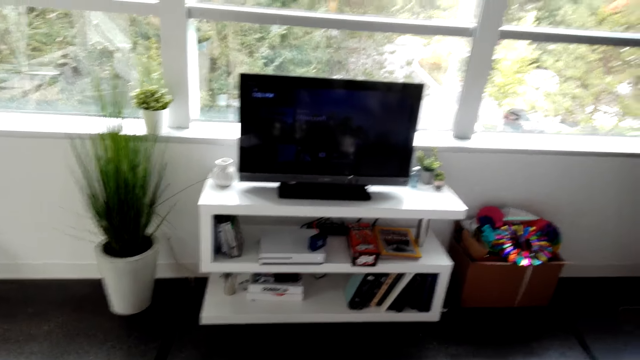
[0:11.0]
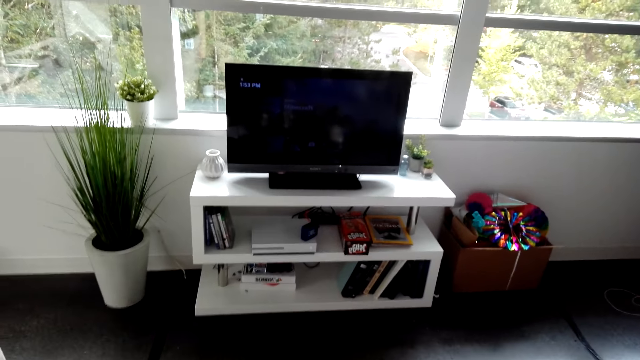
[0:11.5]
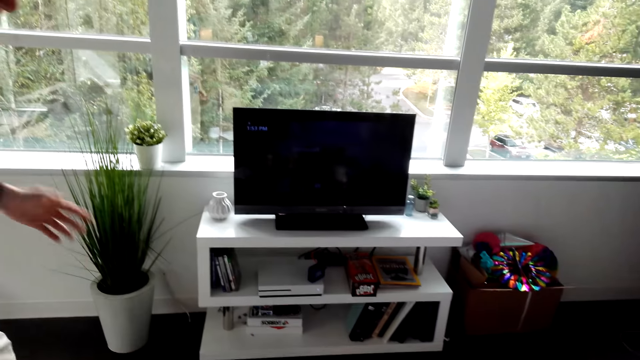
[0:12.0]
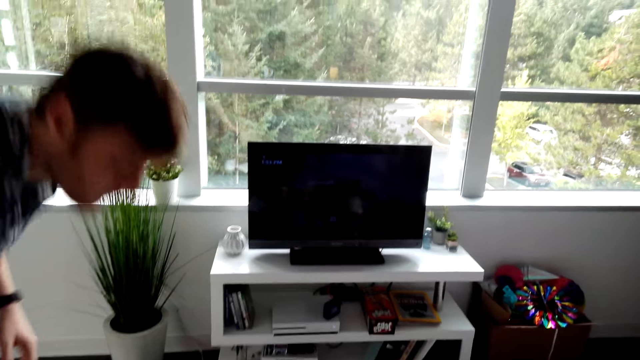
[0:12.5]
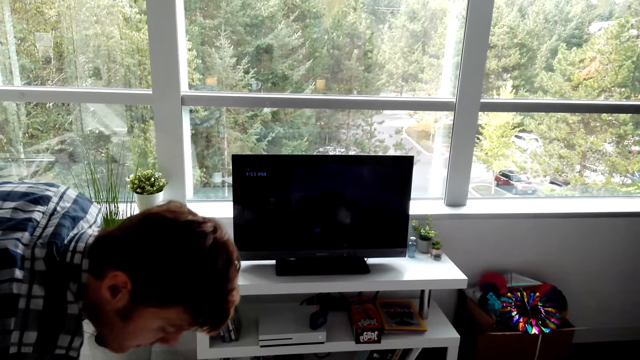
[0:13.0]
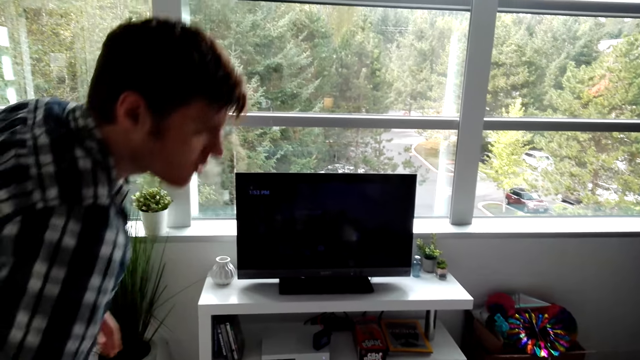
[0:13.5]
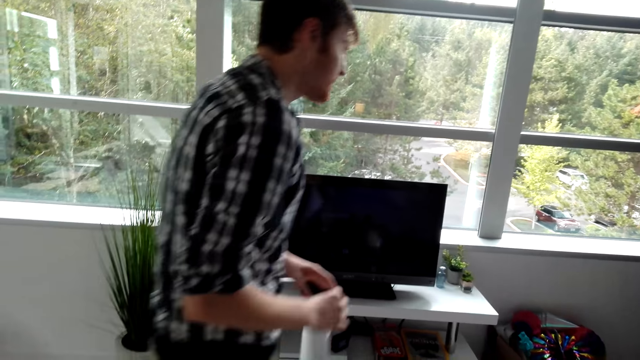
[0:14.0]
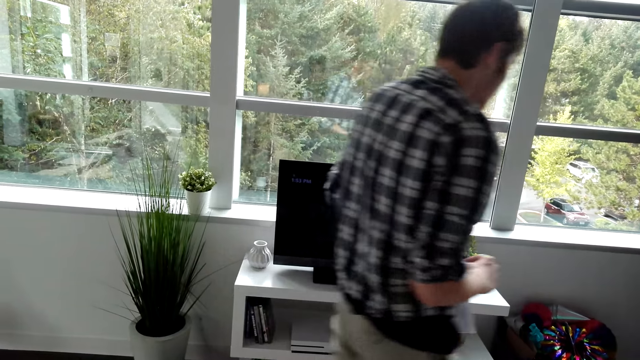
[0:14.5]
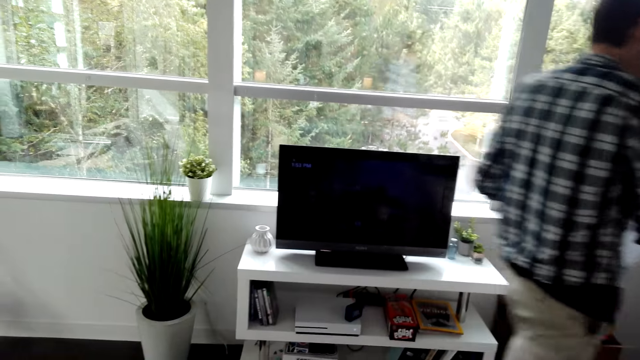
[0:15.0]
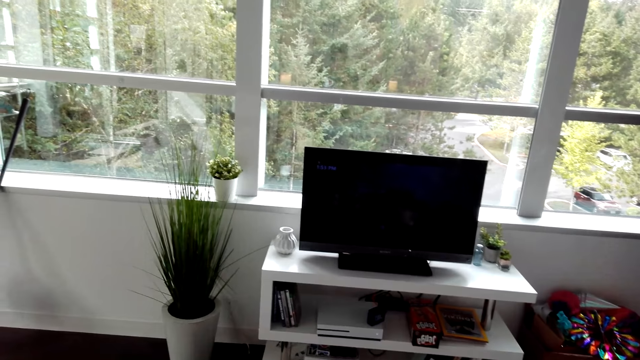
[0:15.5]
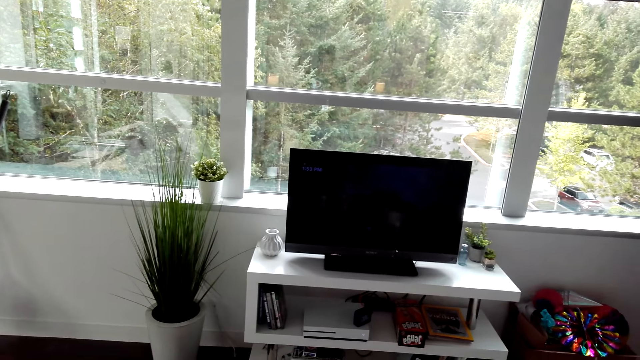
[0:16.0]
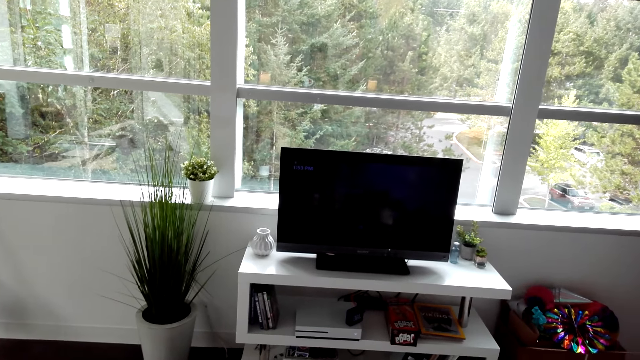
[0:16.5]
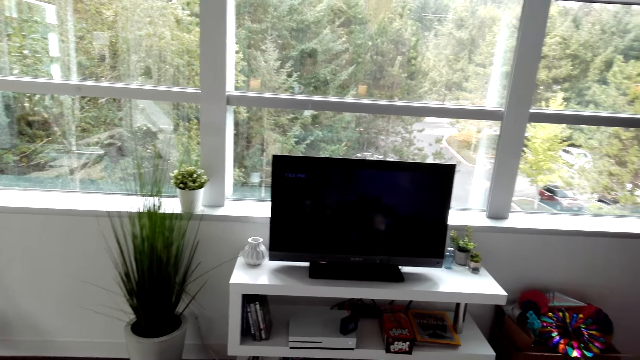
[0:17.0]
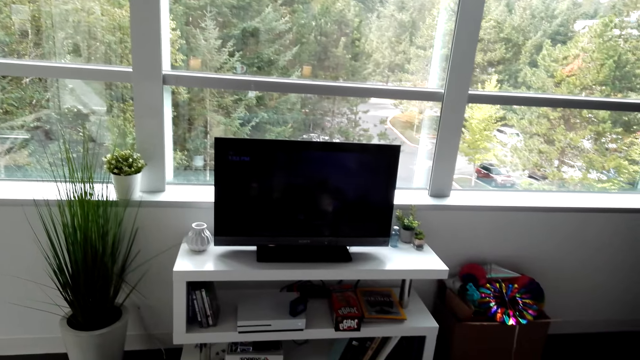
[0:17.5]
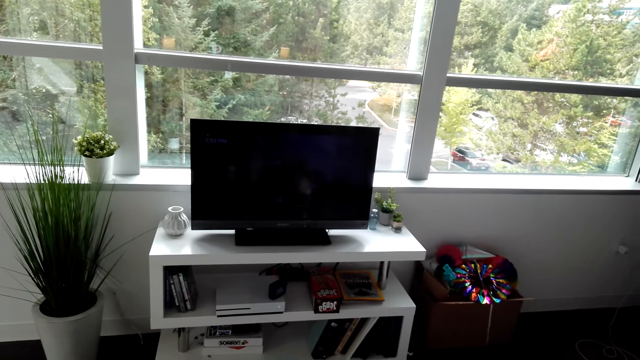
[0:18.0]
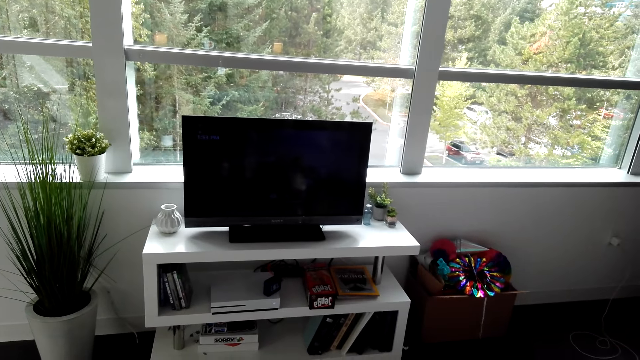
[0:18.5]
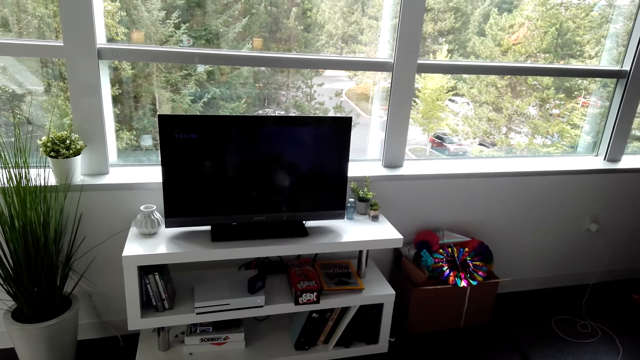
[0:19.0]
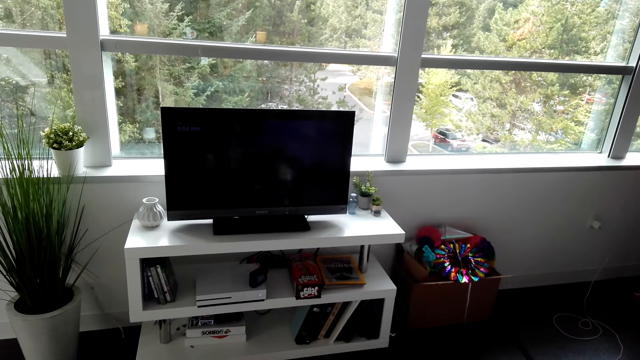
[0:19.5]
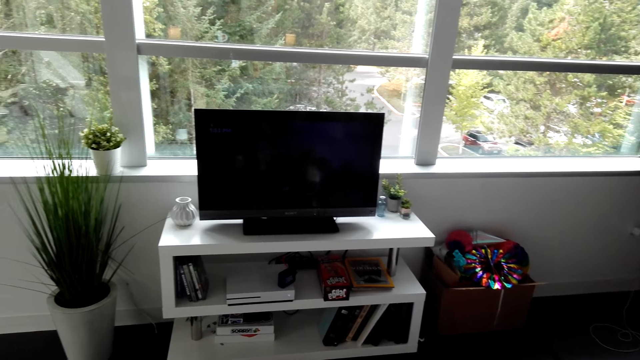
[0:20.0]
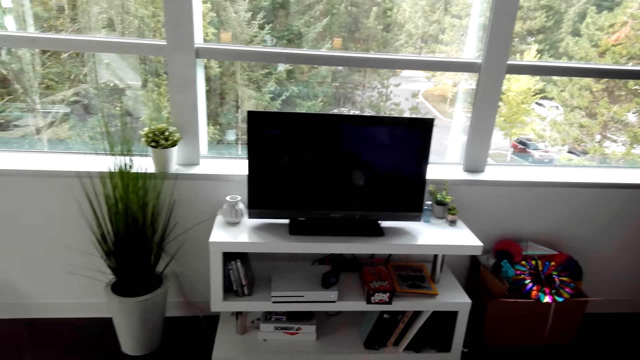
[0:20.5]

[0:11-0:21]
A man bends, talks, walks around, and holds a paper. The camera wearer looks at the TV.

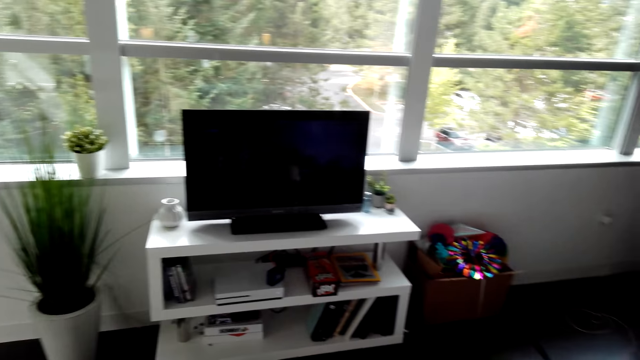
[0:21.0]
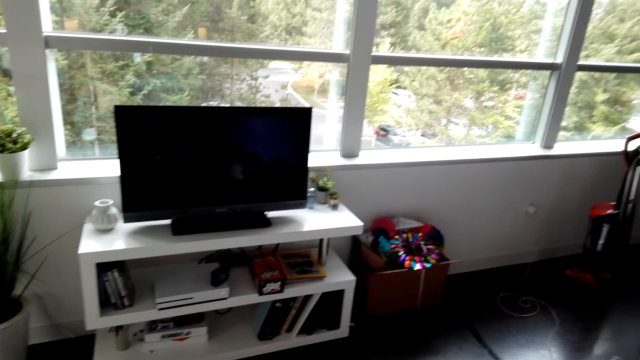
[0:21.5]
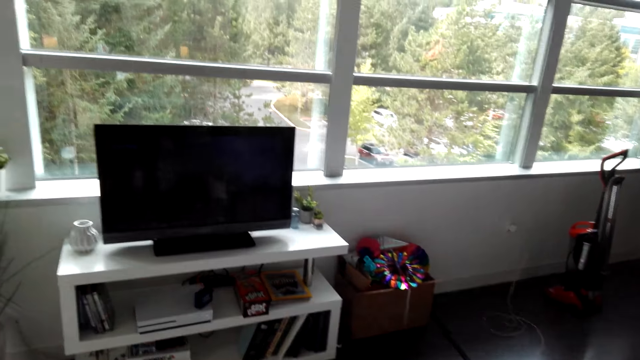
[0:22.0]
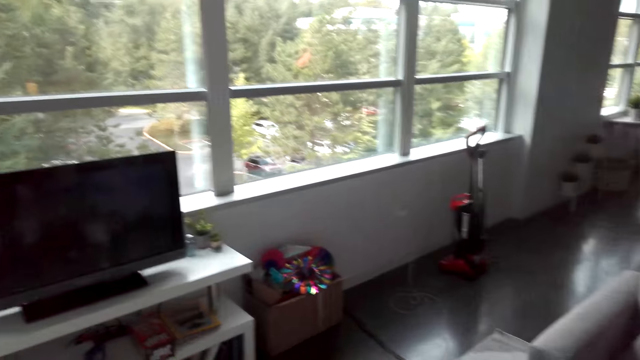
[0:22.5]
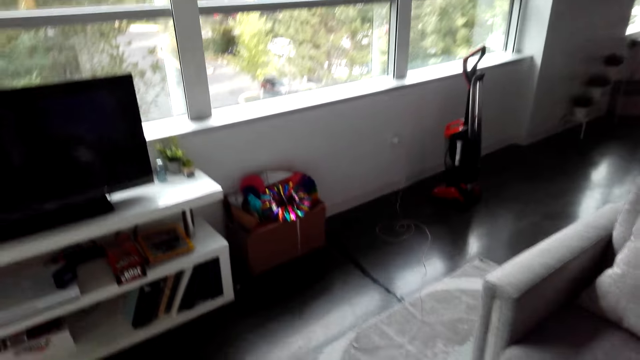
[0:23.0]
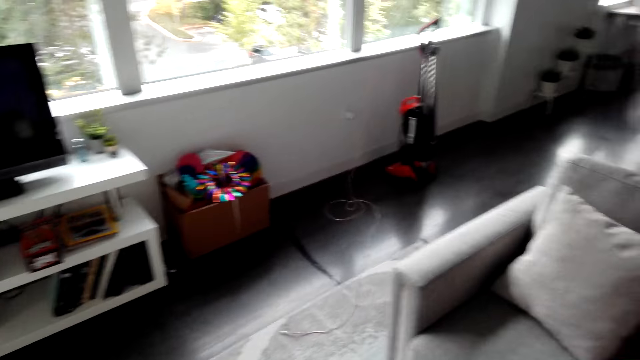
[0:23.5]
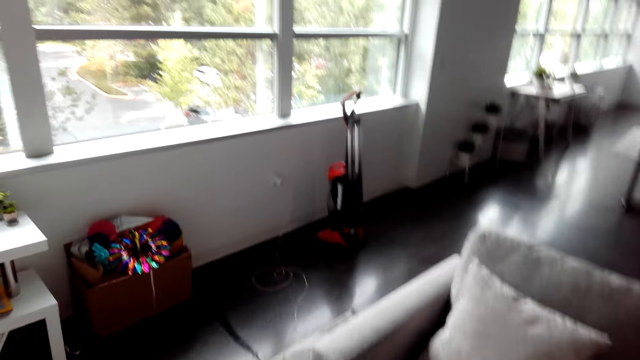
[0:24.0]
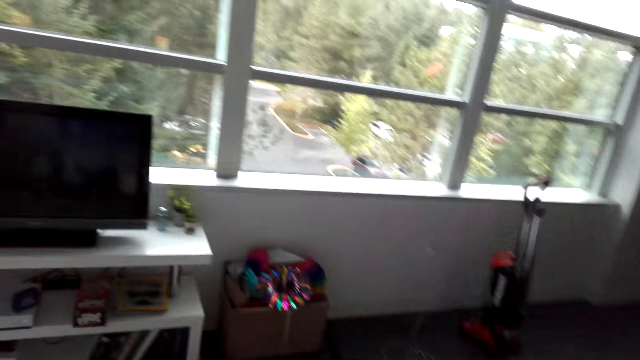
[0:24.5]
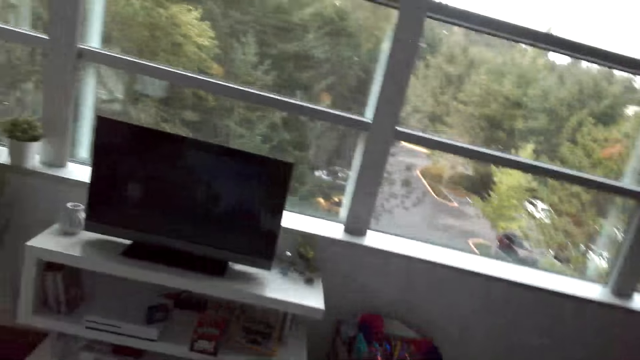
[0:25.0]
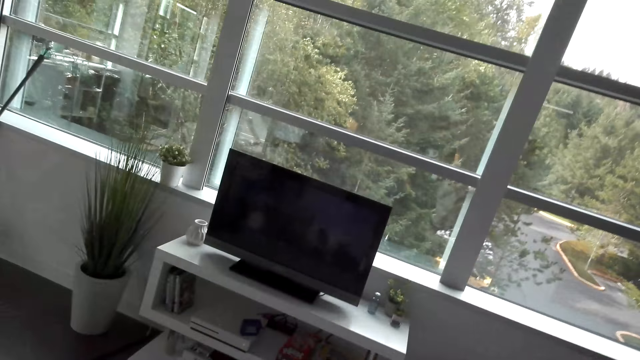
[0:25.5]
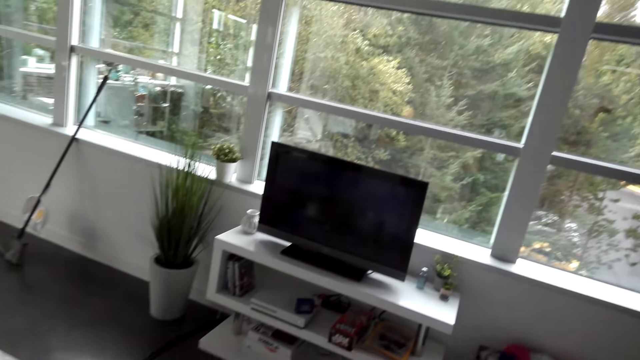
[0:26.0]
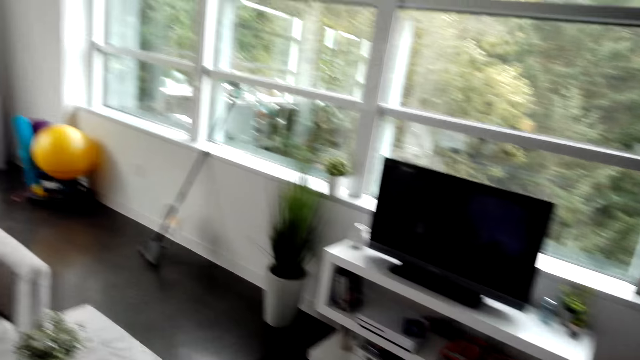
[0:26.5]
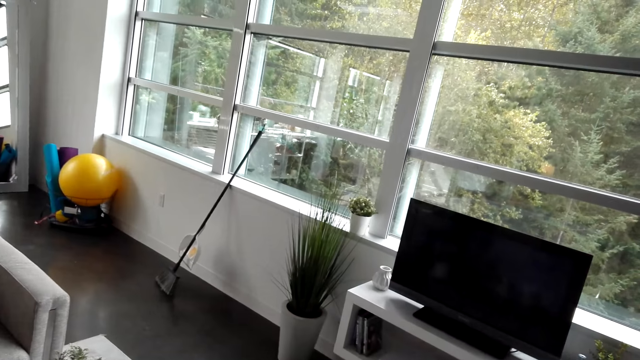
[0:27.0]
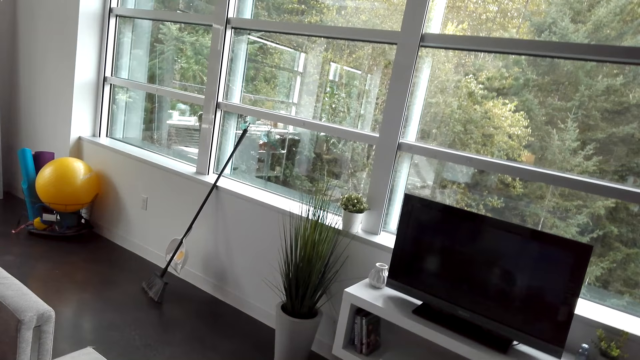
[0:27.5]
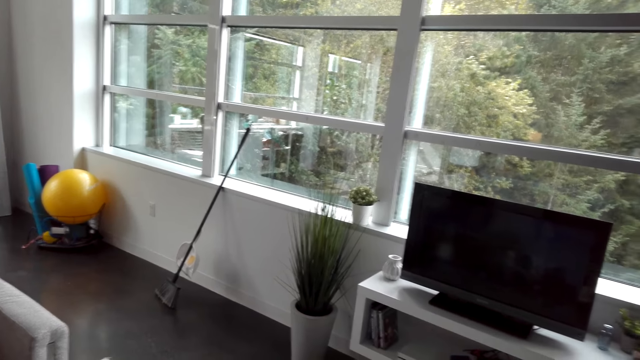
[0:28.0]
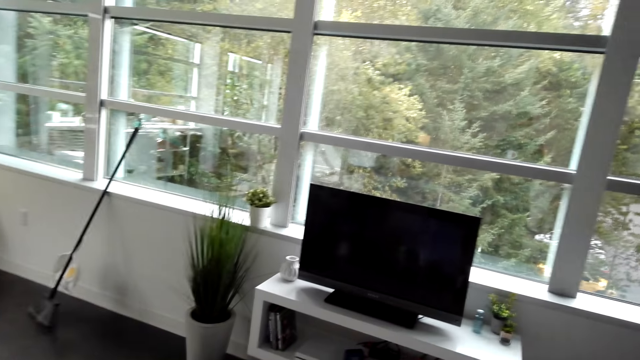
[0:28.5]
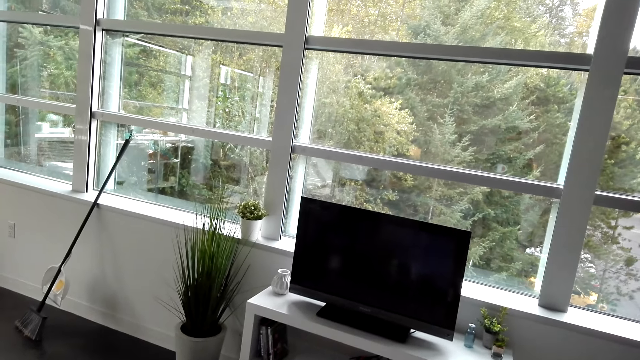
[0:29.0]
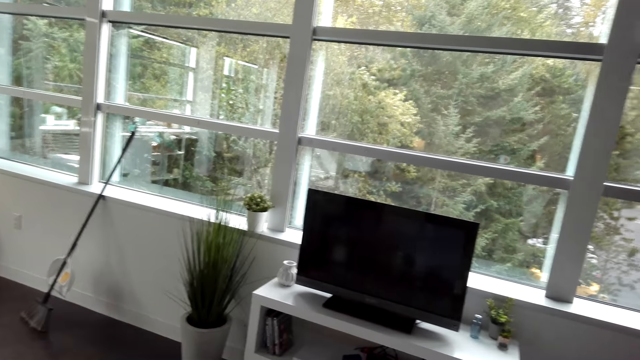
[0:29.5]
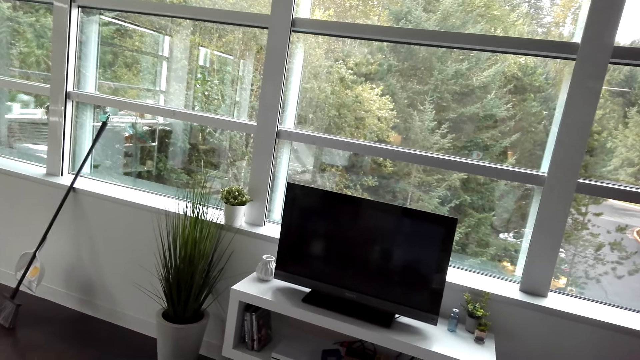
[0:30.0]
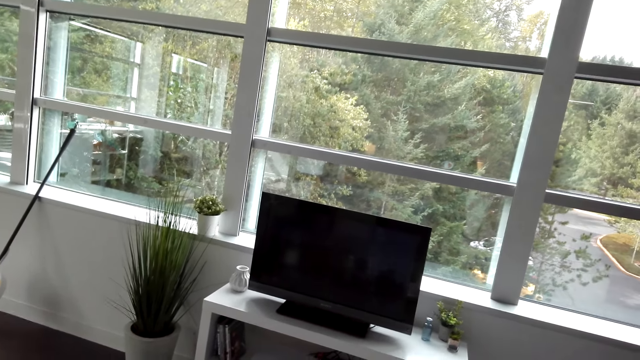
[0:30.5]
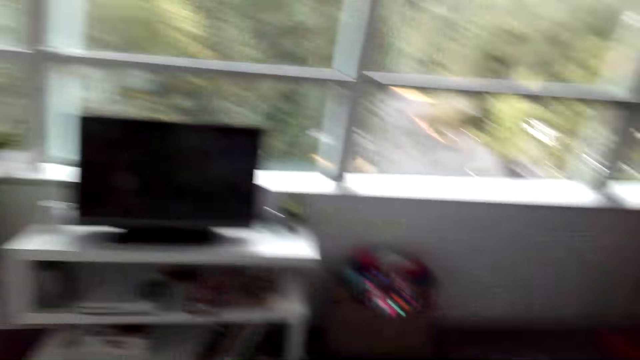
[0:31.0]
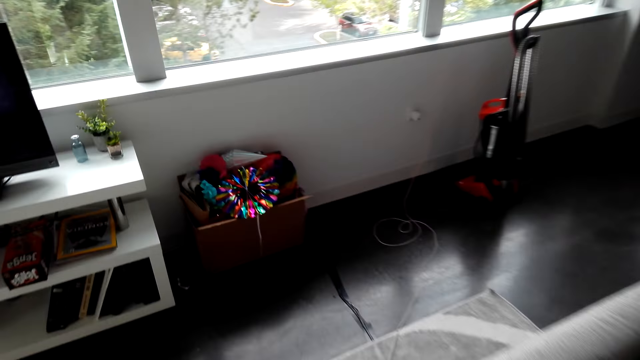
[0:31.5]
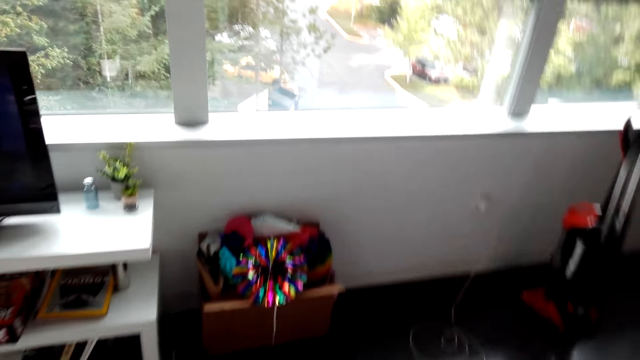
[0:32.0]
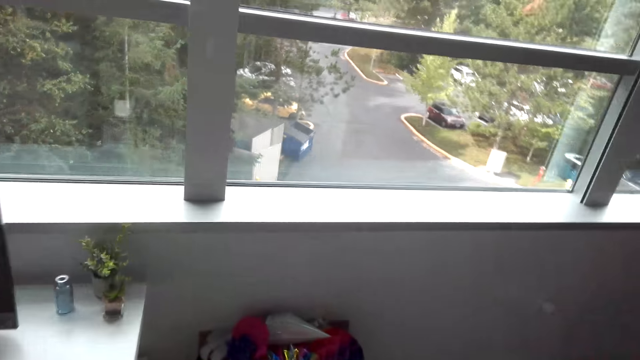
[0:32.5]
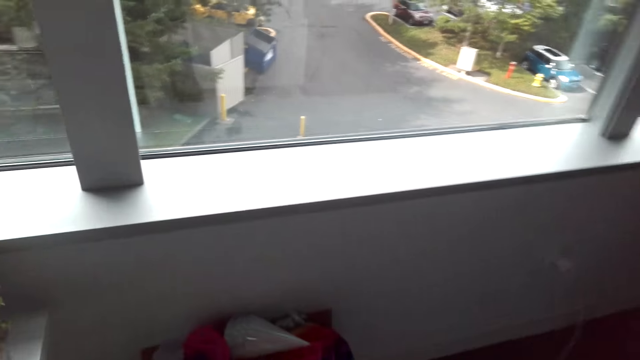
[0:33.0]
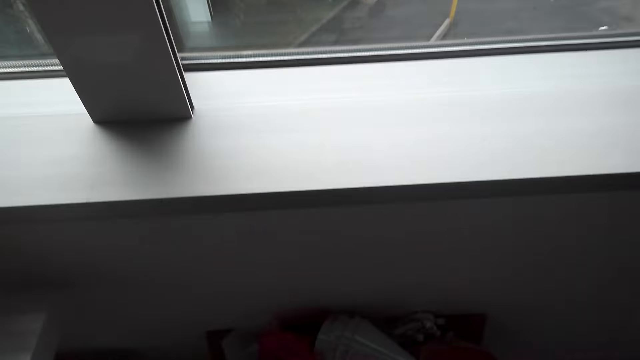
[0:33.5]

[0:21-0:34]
The camera wearer looks around. They walk around.
